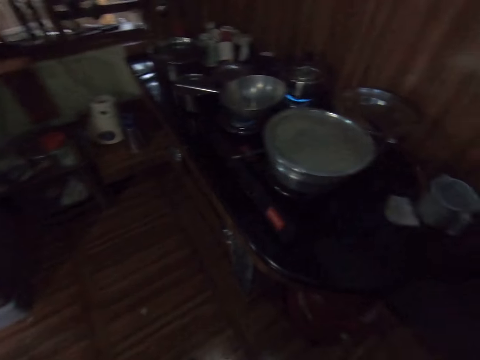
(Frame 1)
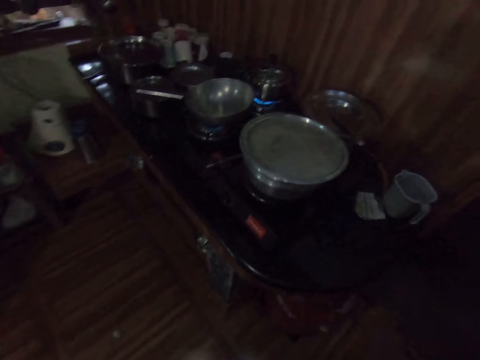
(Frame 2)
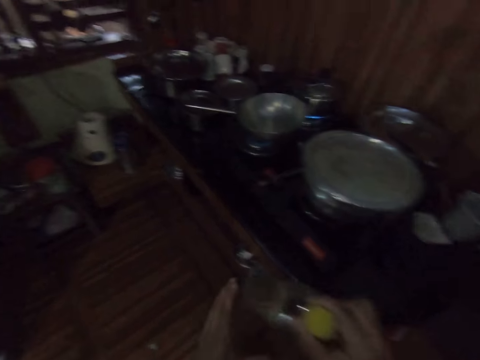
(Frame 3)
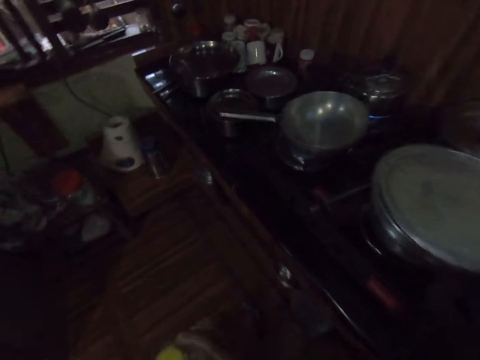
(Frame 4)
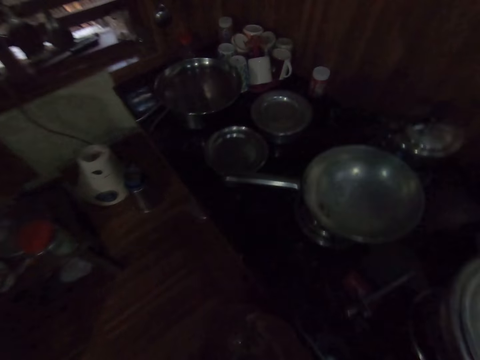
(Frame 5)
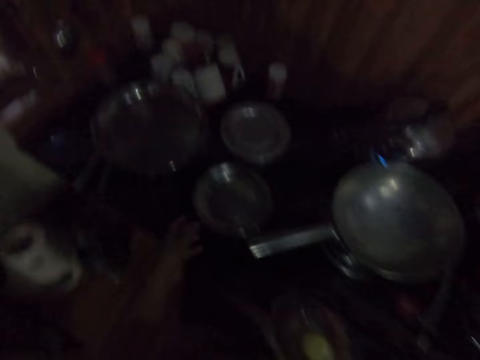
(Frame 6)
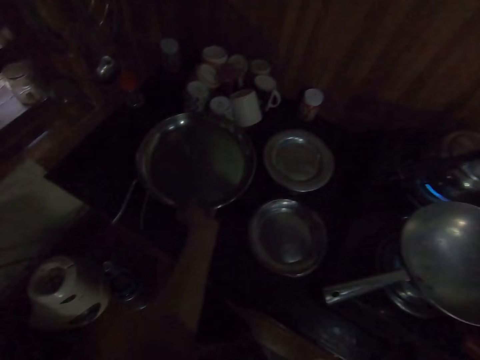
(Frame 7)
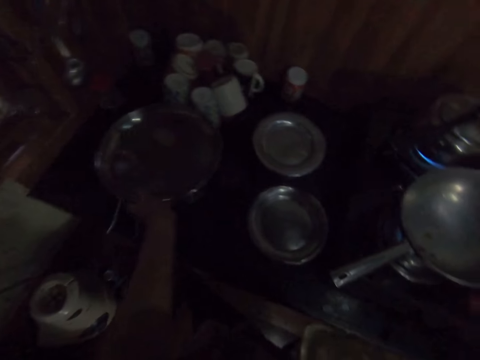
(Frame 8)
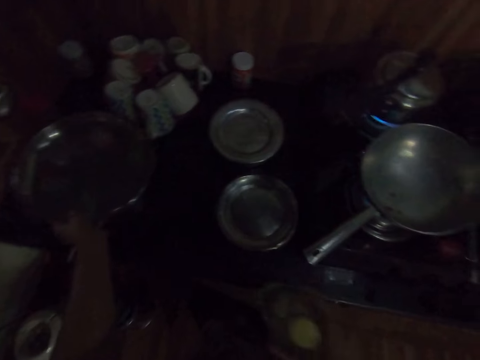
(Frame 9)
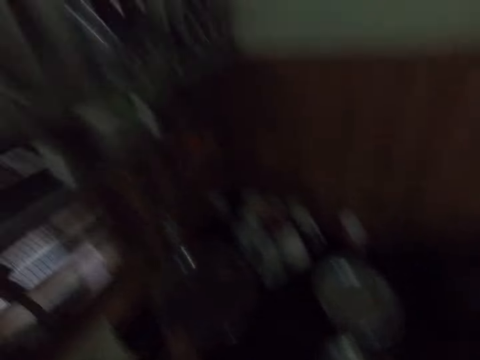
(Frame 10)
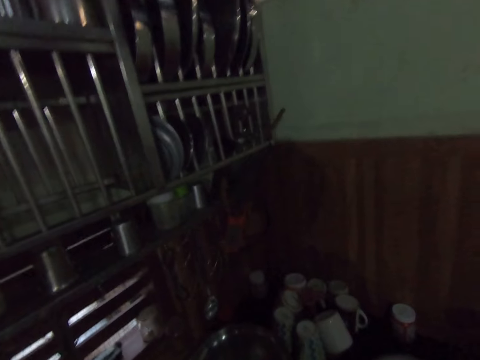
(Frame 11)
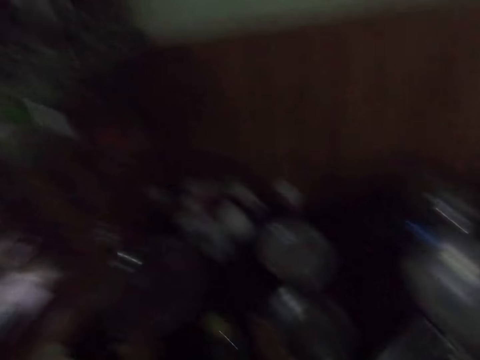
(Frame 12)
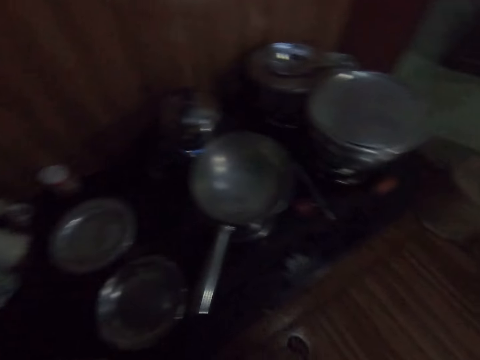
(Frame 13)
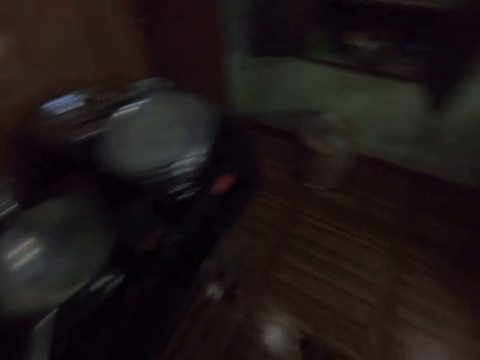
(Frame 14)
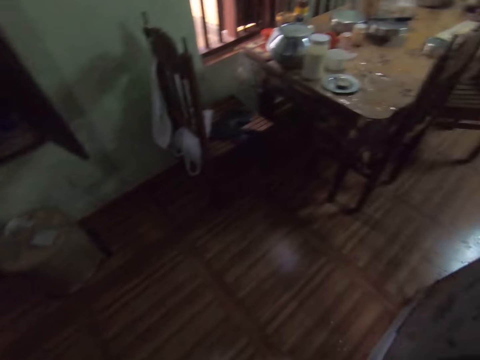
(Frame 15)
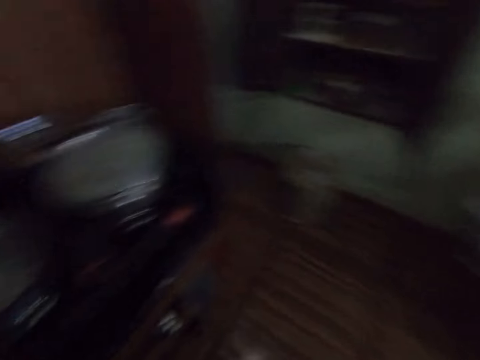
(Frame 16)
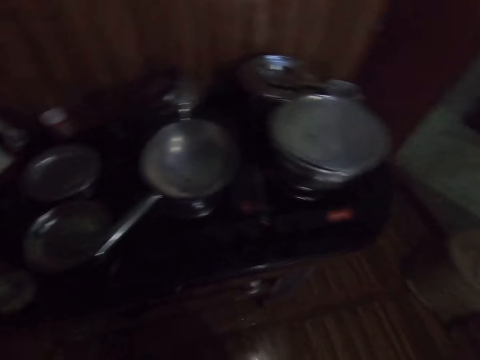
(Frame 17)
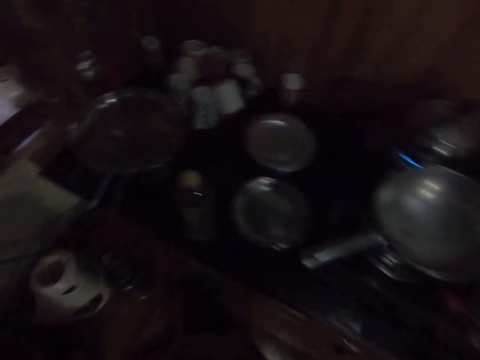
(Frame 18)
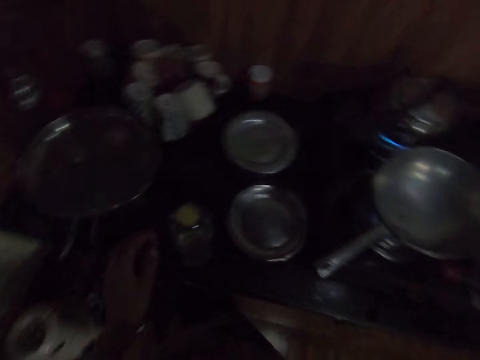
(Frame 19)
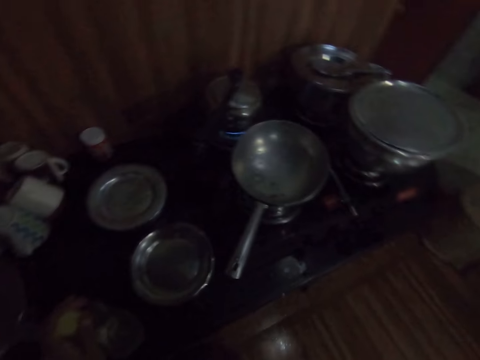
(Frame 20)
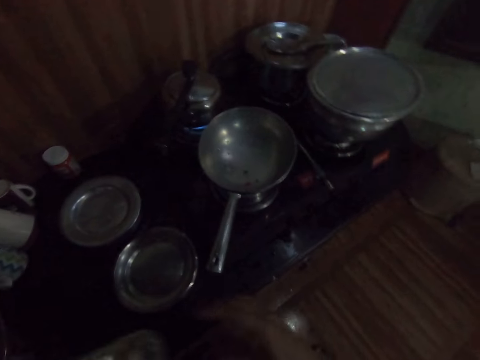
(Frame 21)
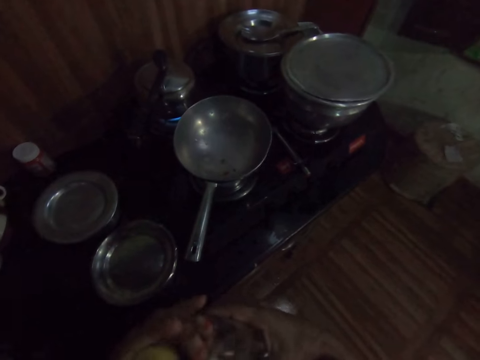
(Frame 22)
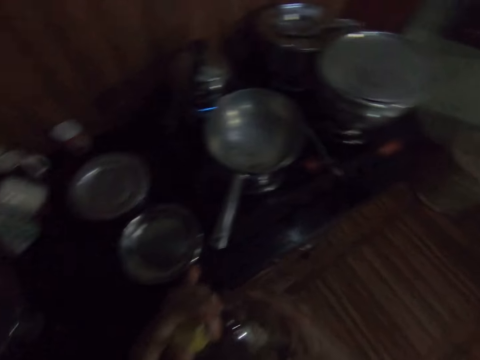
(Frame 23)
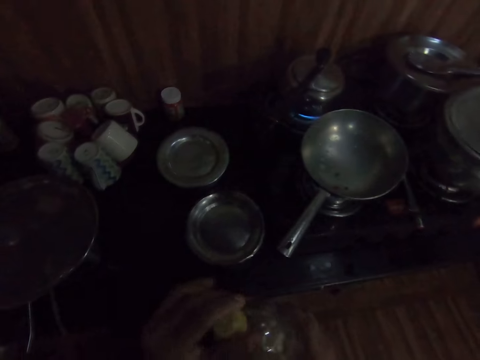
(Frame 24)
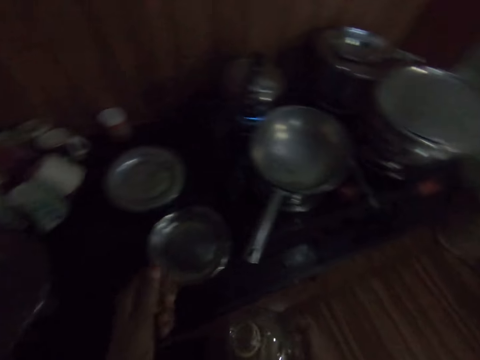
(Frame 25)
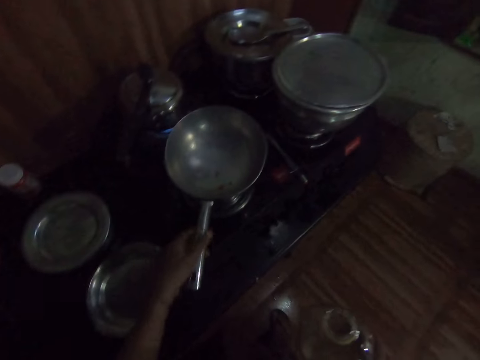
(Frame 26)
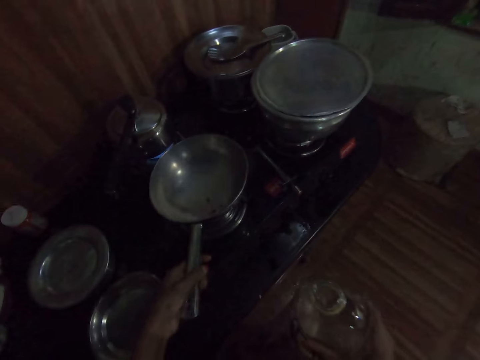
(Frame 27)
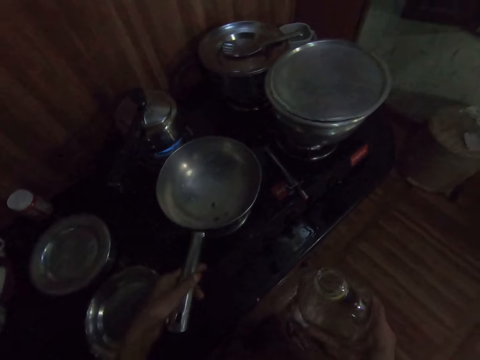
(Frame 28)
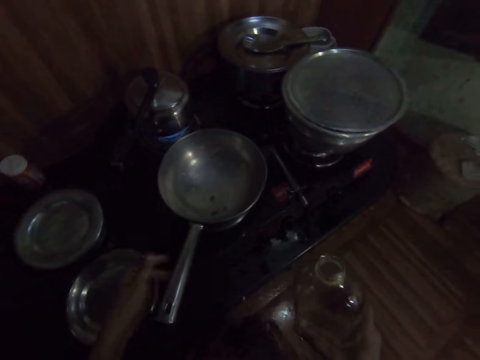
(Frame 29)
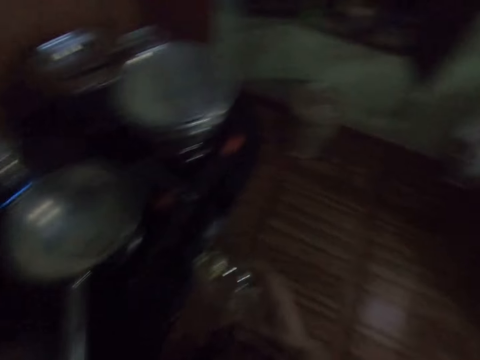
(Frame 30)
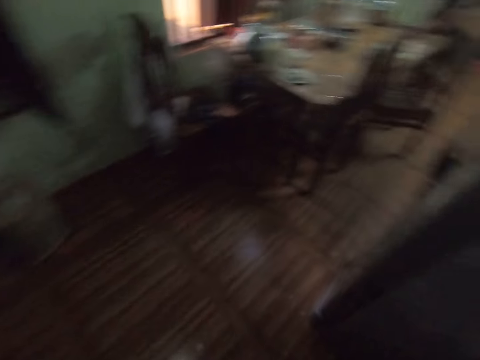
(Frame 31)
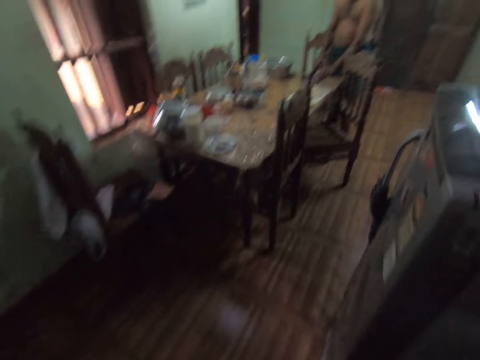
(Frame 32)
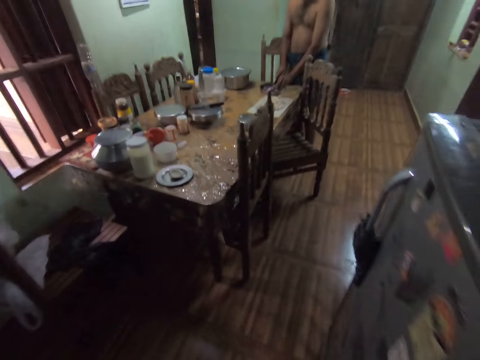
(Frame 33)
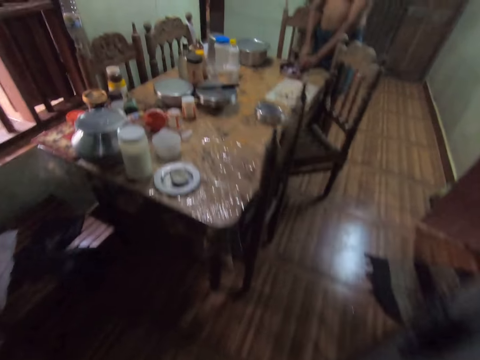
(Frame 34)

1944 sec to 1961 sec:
The camera wearer touches the groundnut oil plastic in her right hand with her left hand. She holds a tray. She adjusts the pot on the kitchen cabinet with her left hand. She drops the groundnut oil plastic on the kitchen cabinet with her right hand. She carries the groundnut oil plastic from the kitchen cabinet with her left hand. She passes the groundnut oil plastic in her left hand to her right hand. She opens the lid from the groundnut oil plastic in her right hand with her left hand. She drops the lid on the kitchen cabinet with her left hand. She adjusts the frying pan on the gas cooker stove with her left hand. She holds the frying pan. She converses with a man. She walks to the dining room from the kitchen. The man cuts onions in a plate of onion on the dining table with a knife in his right hand.

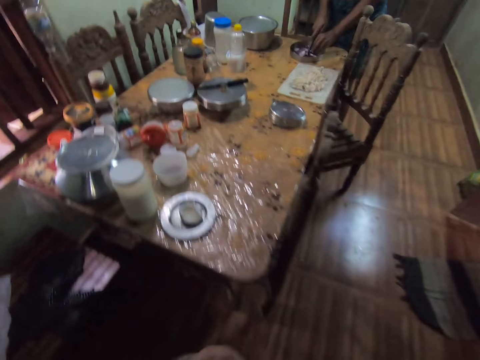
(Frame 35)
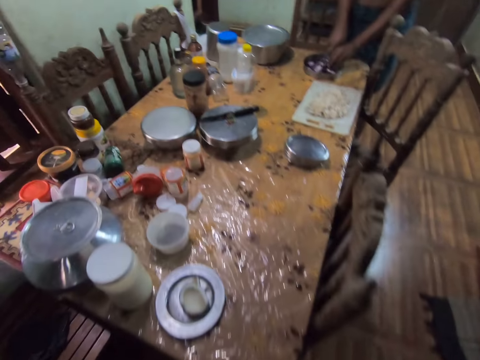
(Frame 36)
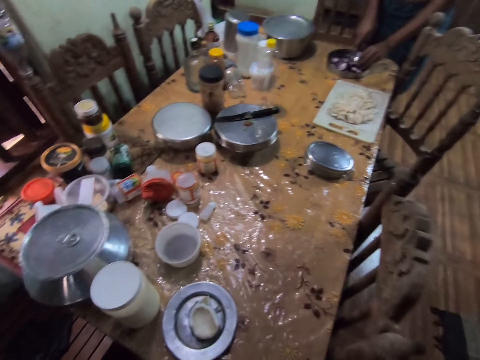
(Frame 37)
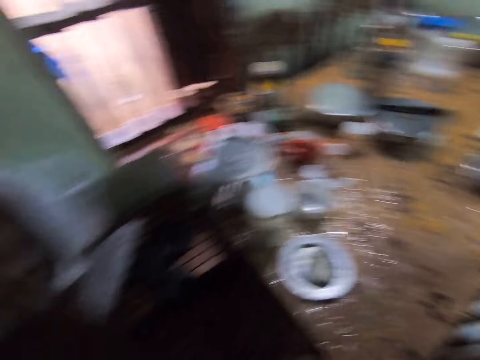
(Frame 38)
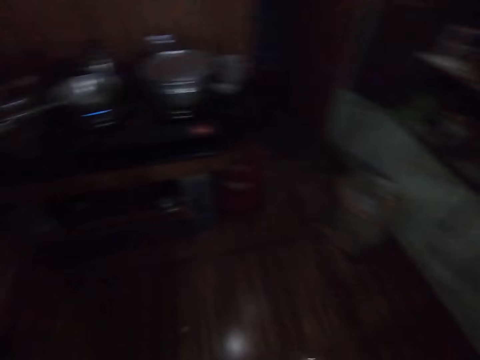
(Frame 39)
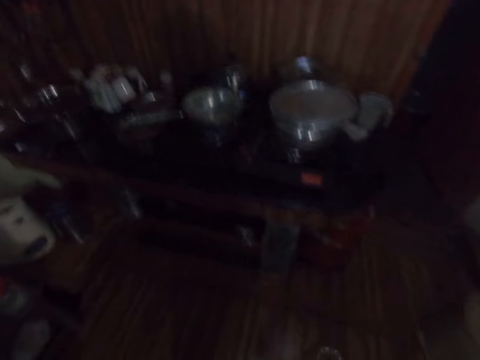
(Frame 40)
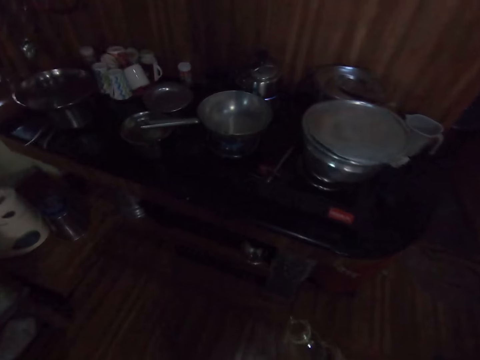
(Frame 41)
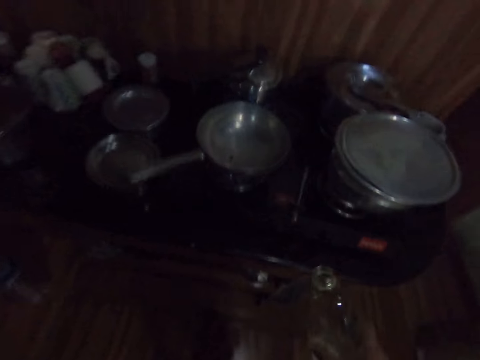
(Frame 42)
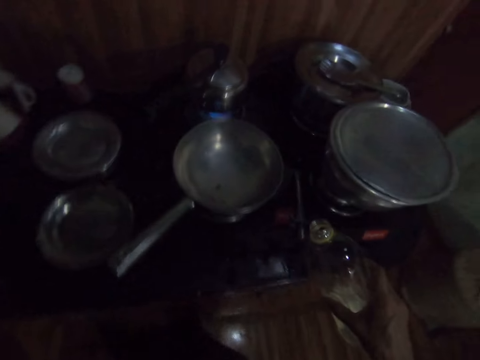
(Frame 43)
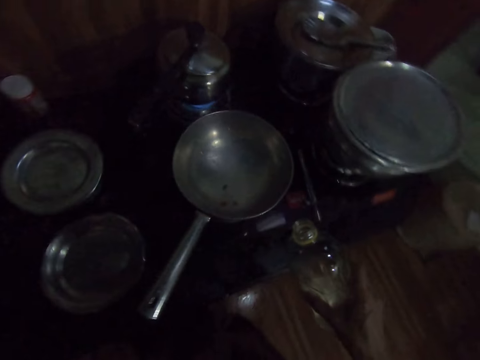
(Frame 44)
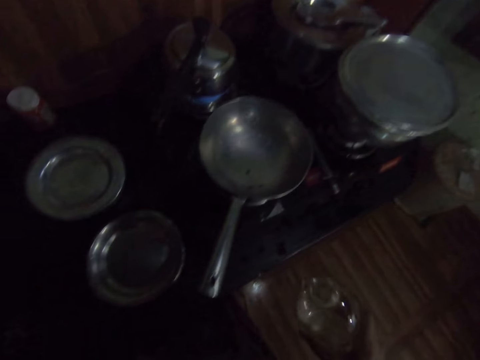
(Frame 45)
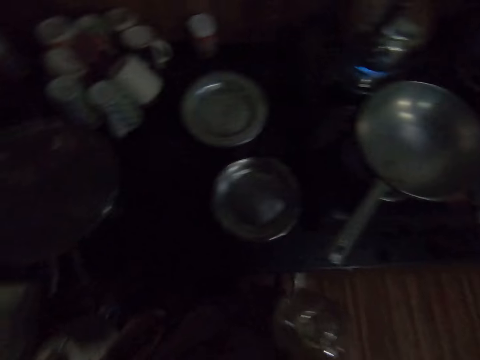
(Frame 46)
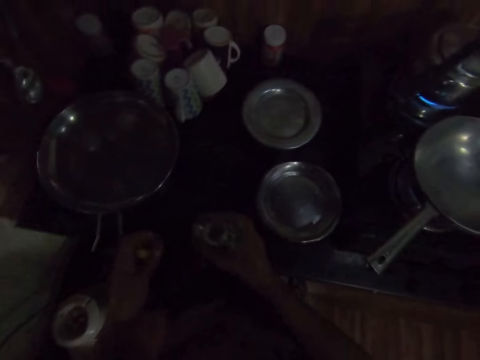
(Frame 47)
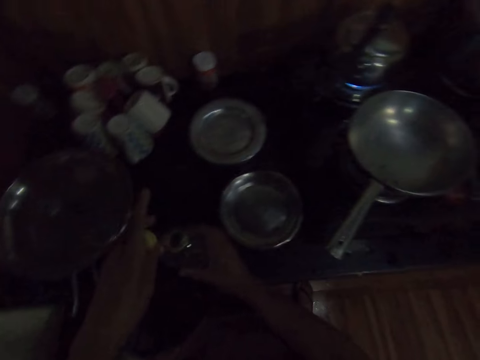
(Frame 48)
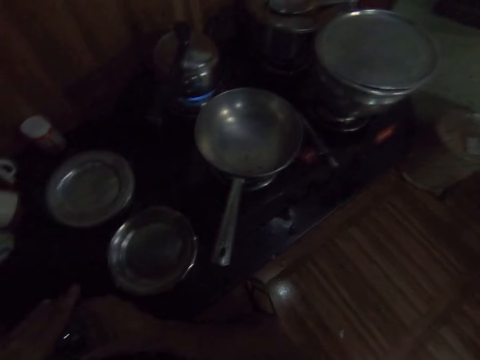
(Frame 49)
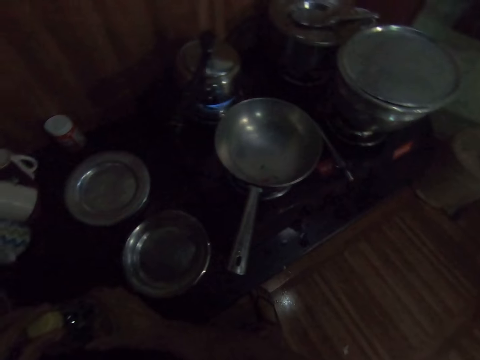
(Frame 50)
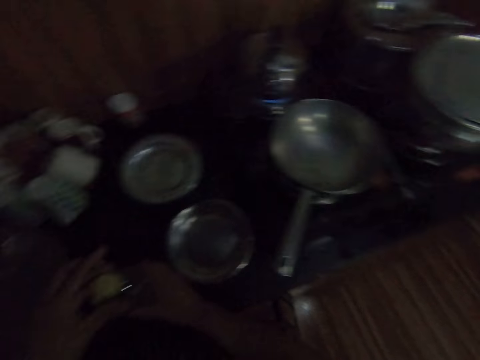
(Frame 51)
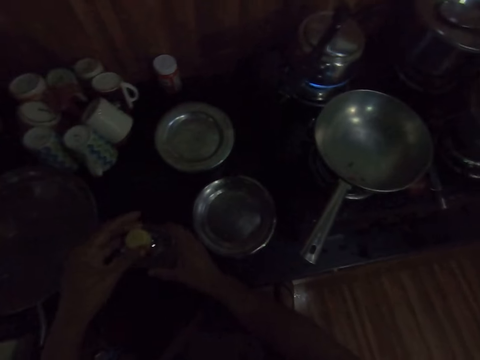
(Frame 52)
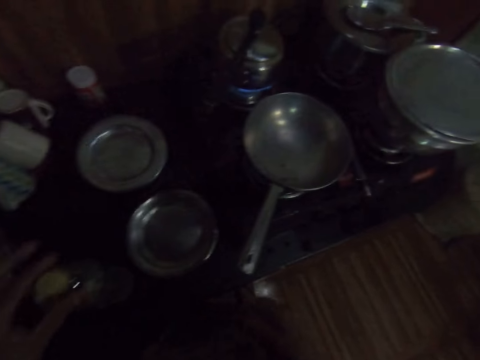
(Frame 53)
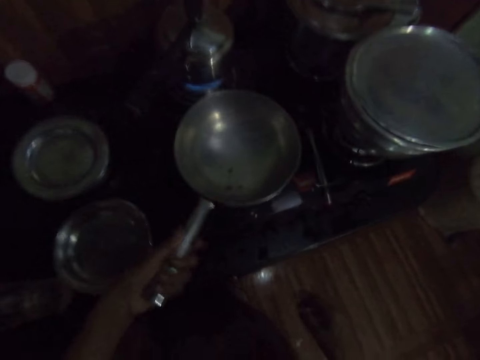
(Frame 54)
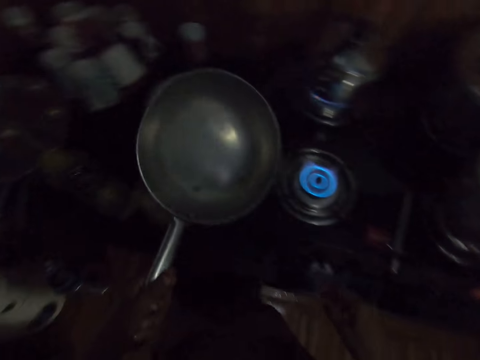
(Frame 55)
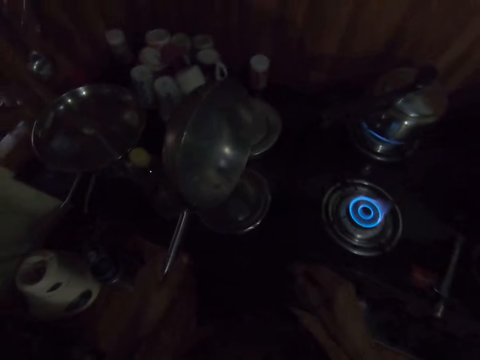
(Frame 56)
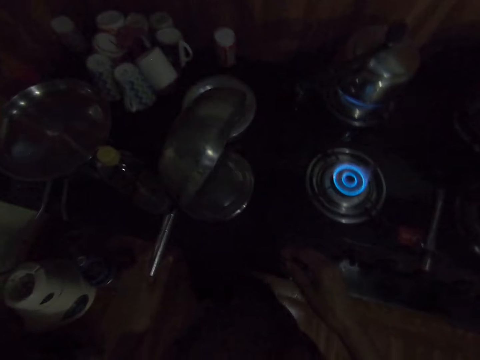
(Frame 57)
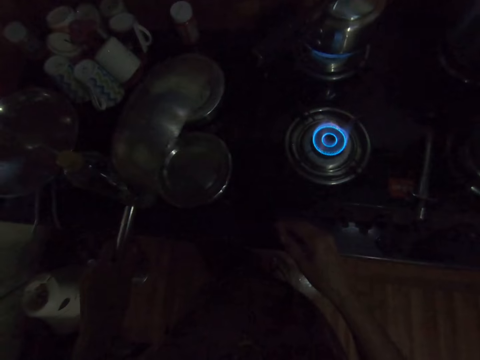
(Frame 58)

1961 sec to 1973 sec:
The camera wearer walks to the kitchen from the dining room. She drops the groundnut oil plastic on the kitchen cabinet with her right hand. She covers the groundnut oil plastic on the kitchen cabinet with the lid in her left hand. She carries the frying pan from the gas cooker stove with her left hand. She turns the frying pot upside down with her left hand. She pours something.
